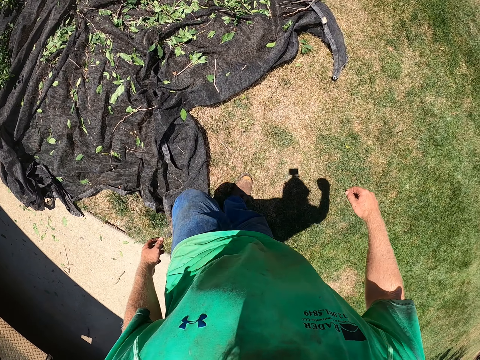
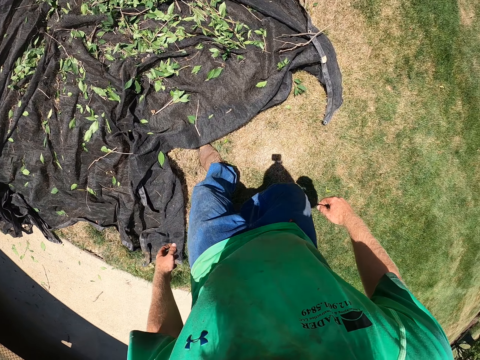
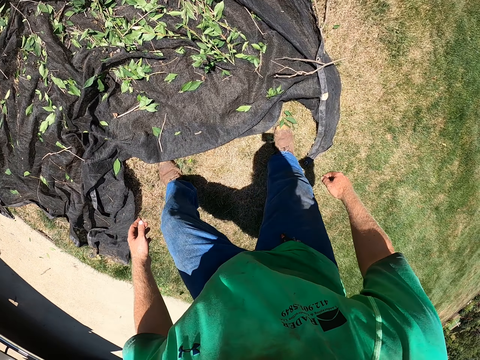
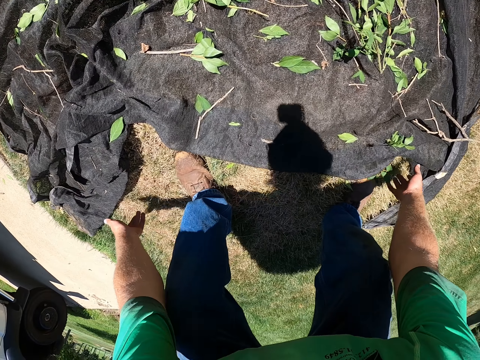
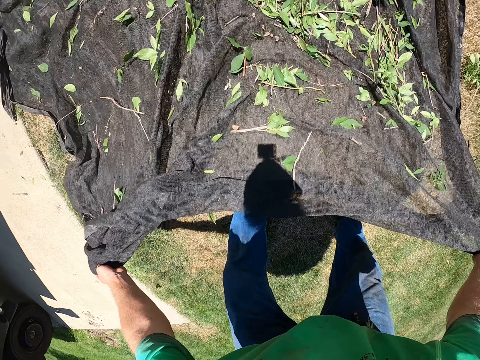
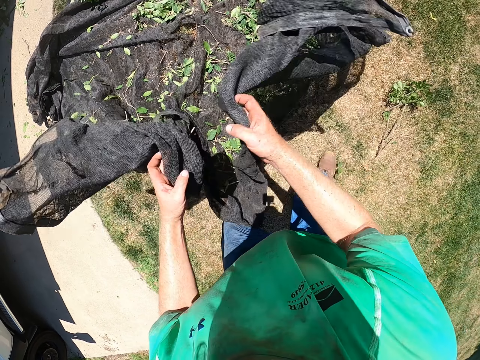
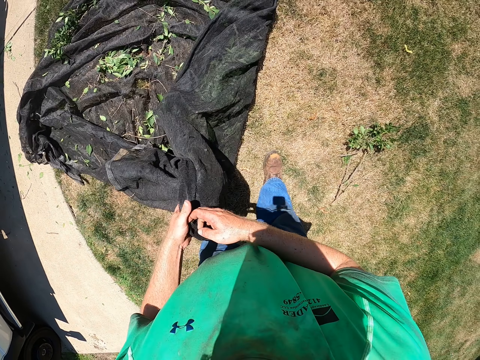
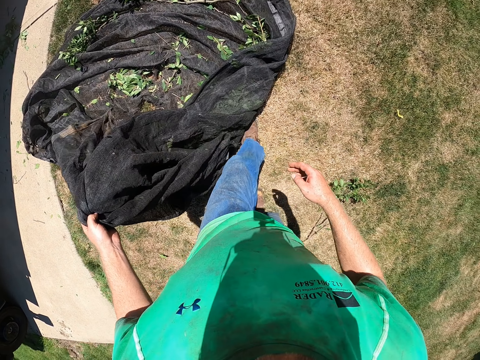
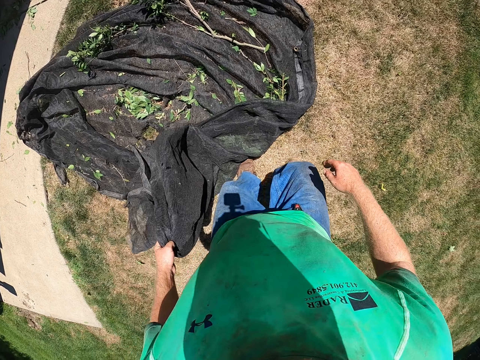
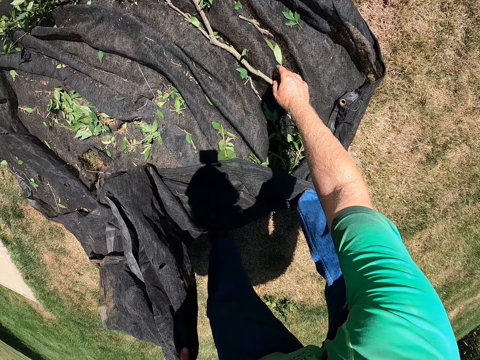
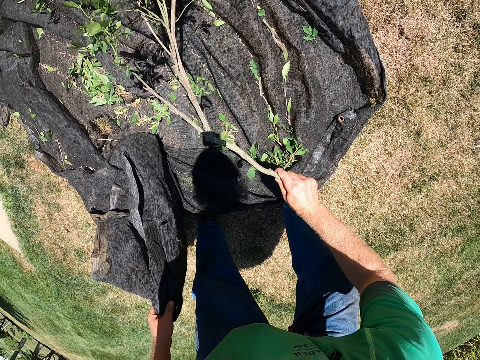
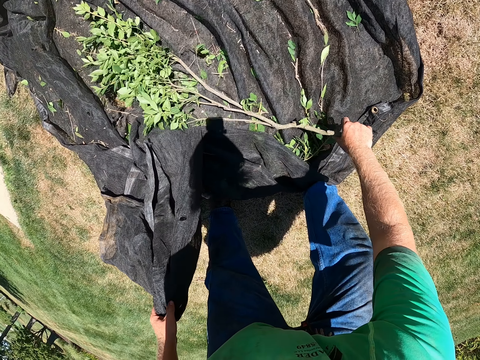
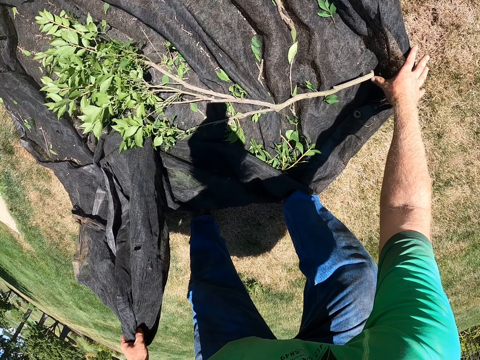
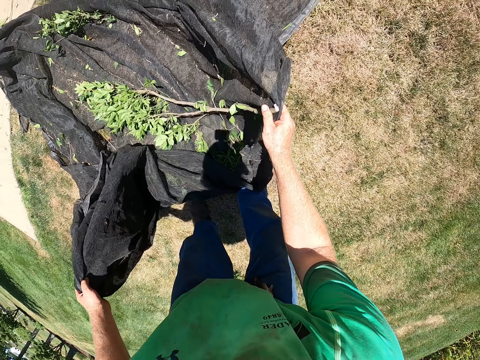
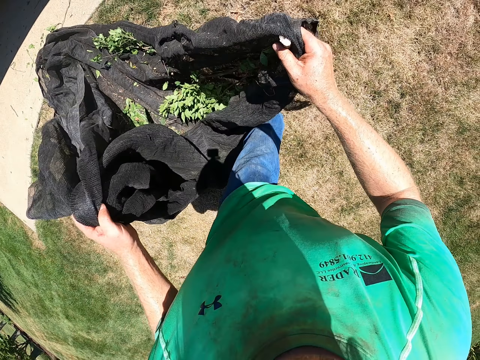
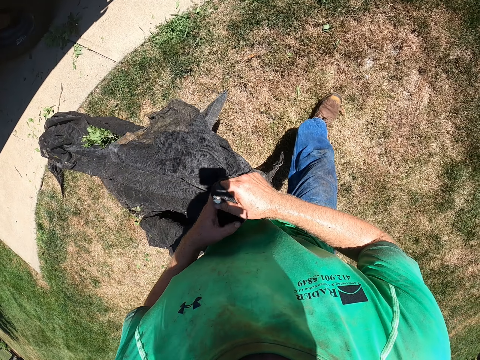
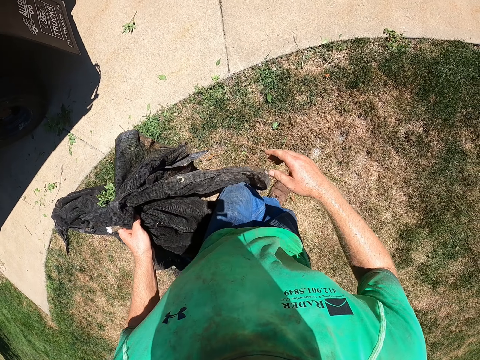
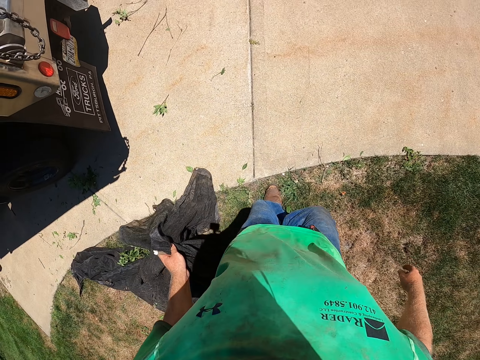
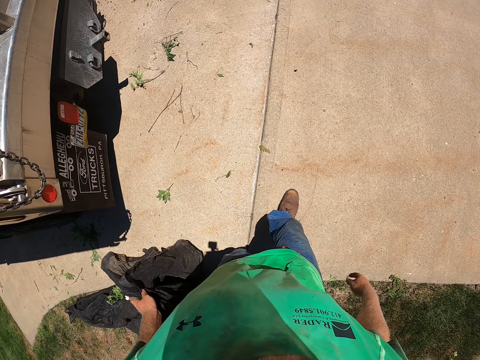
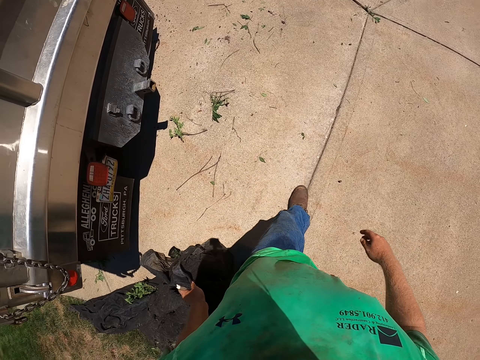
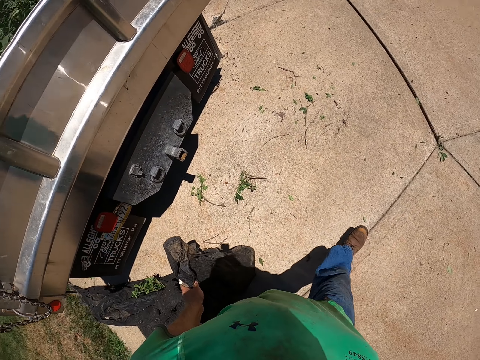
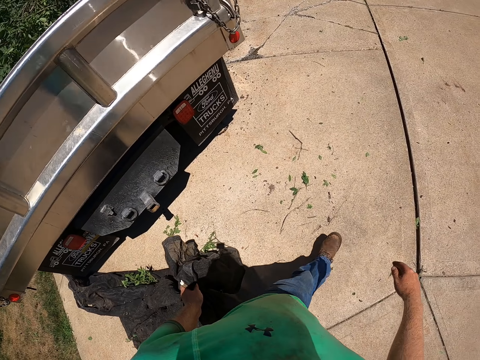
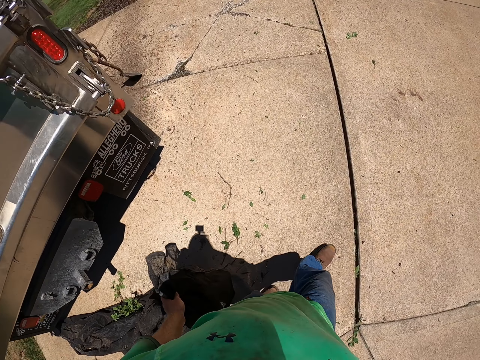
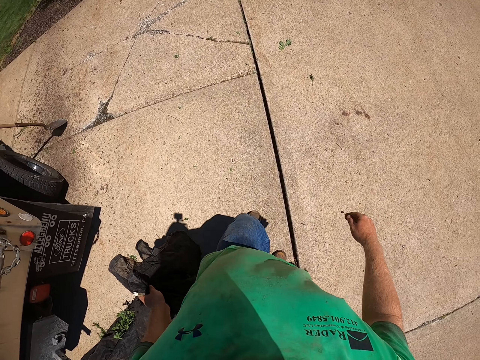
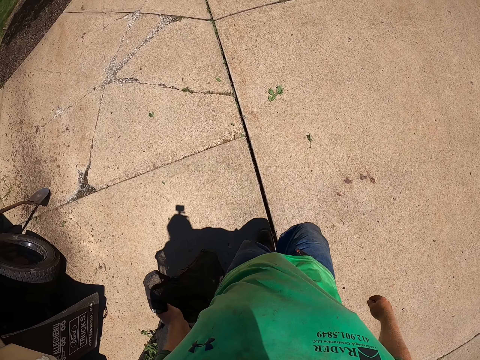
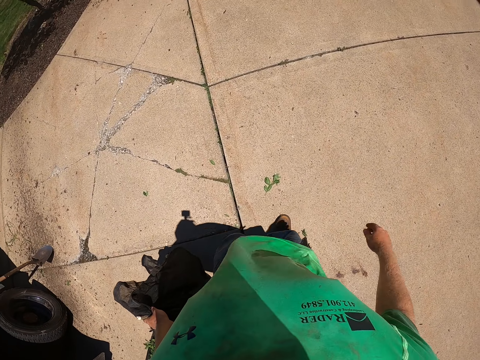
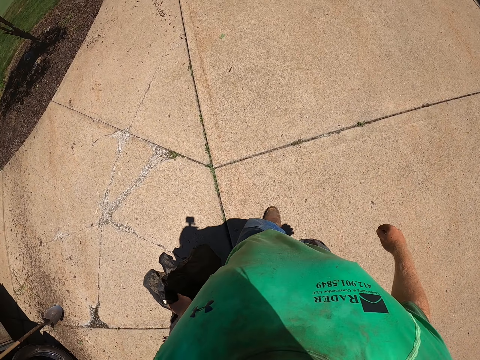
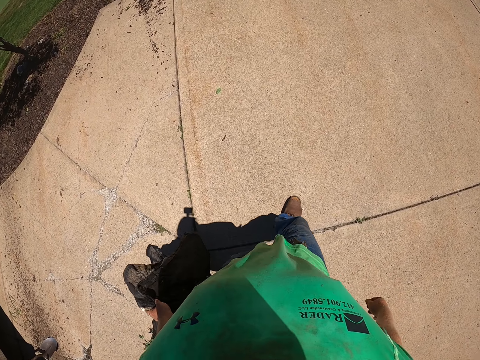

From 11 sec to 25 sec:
The camera wearer picks up the cloth or net on the ground. He carries the net from the floor with both hands, and folds the net in both hands together on the ground. He adjusts a stick on the net with his right hand. He carries the net from the floor with his right hand, and folds the net in both hands together. He walks to a field. He drags the cloth on the ground.

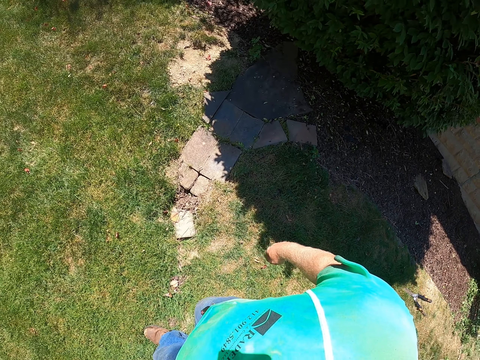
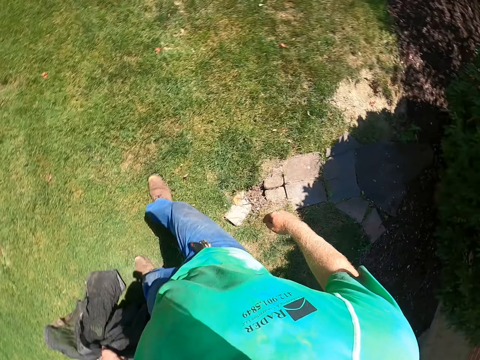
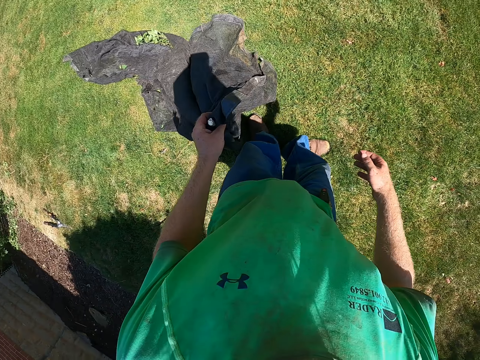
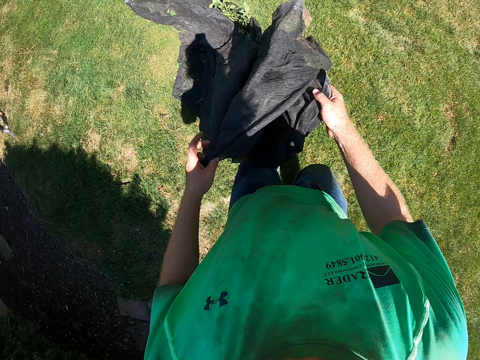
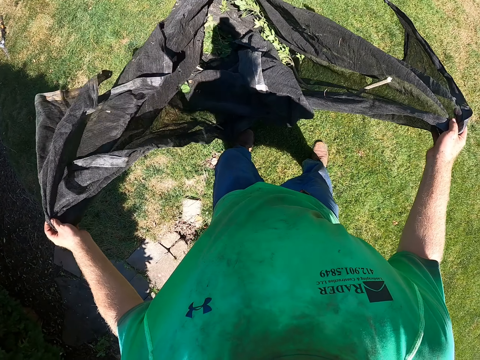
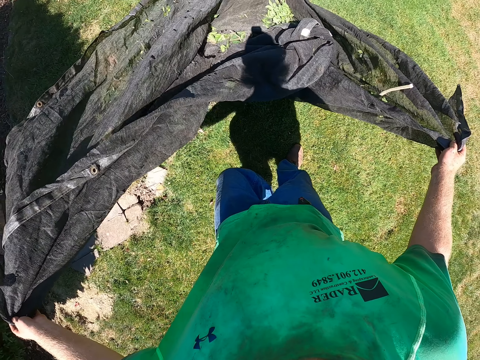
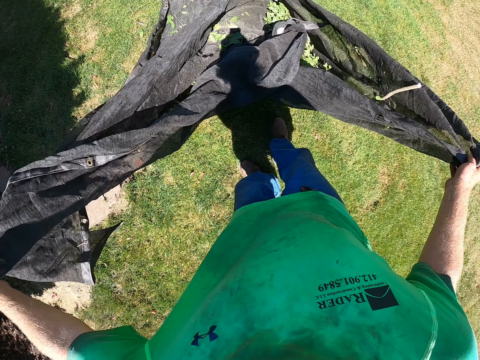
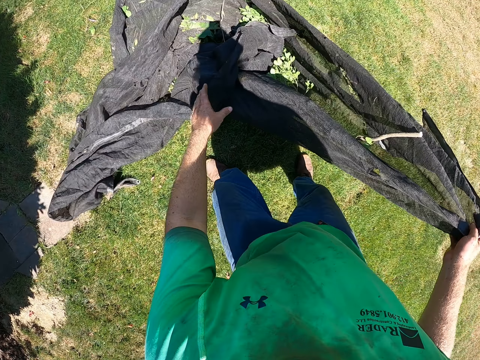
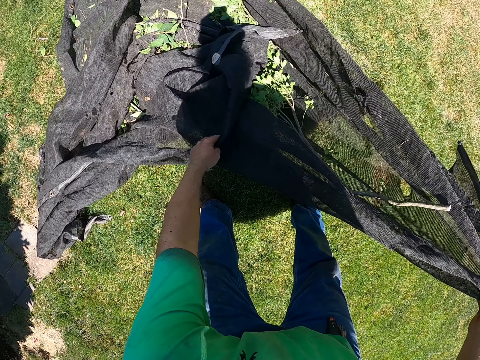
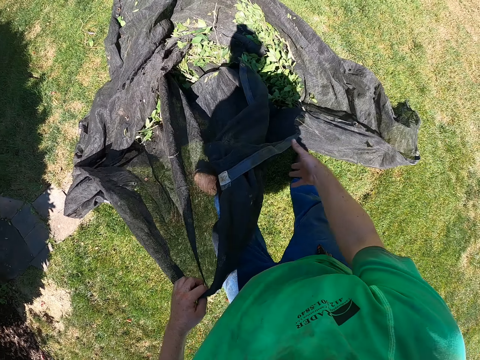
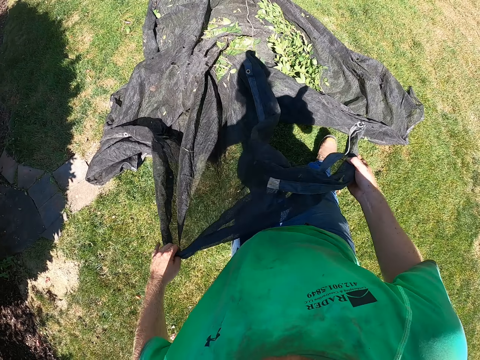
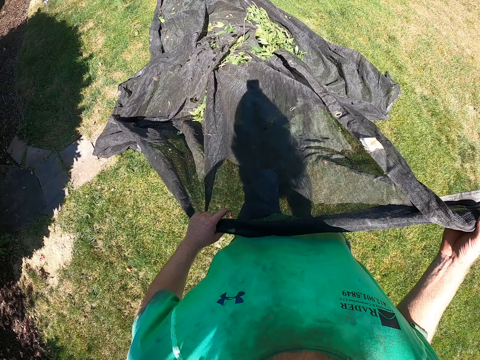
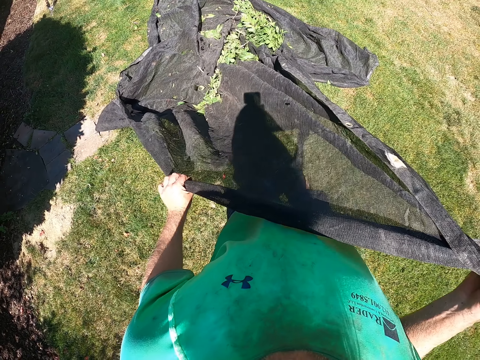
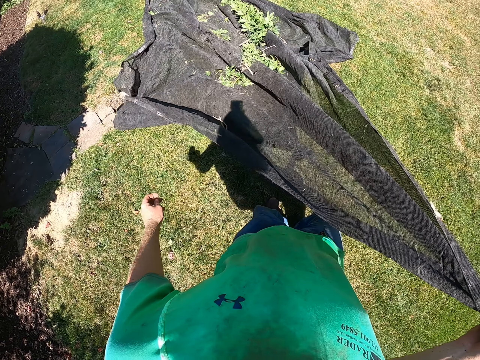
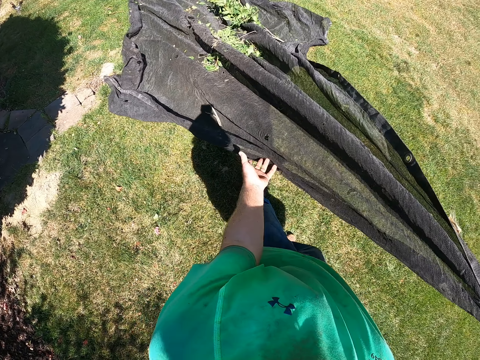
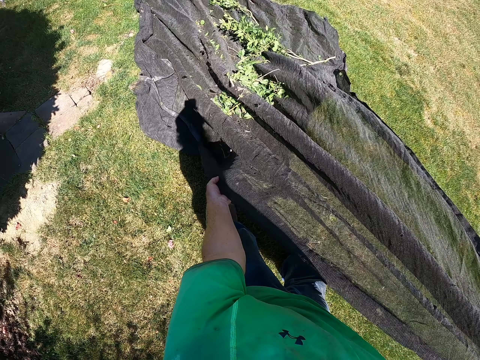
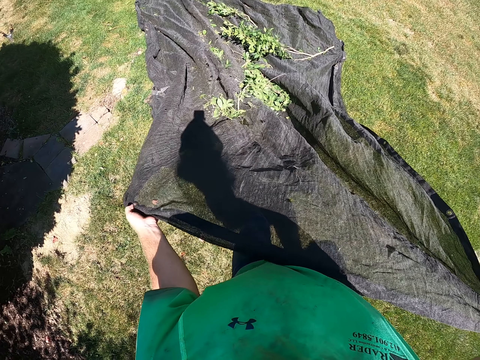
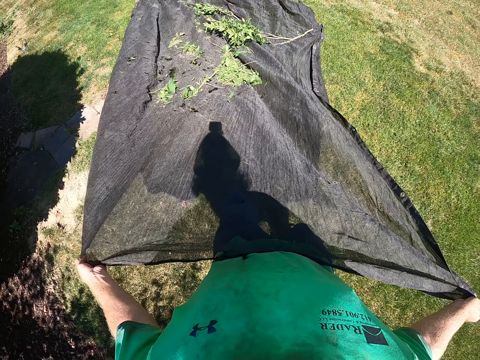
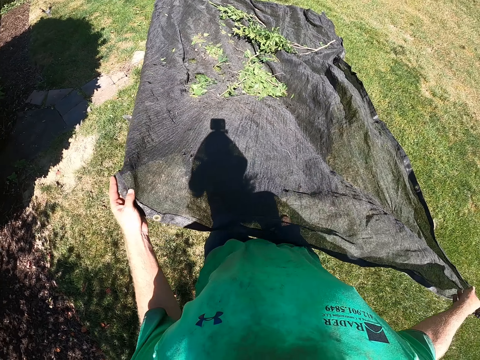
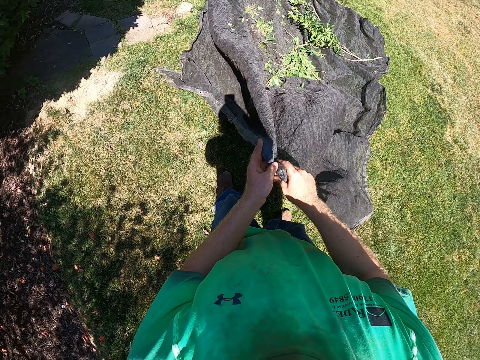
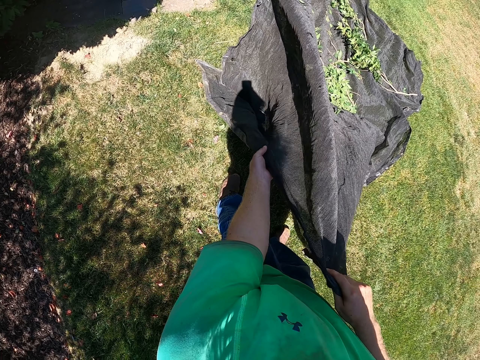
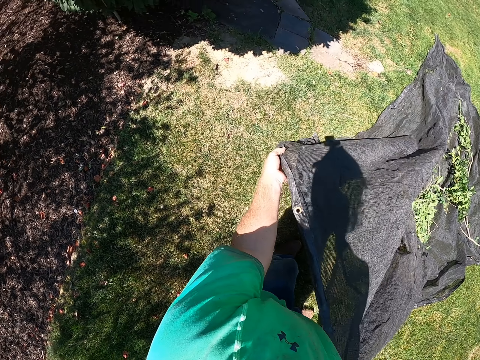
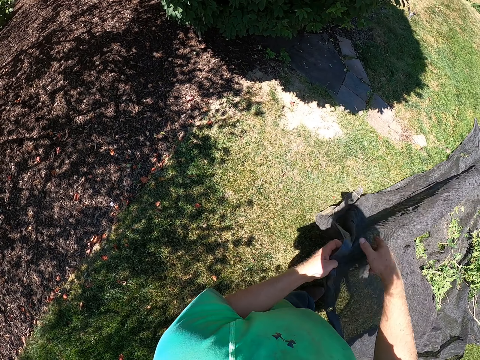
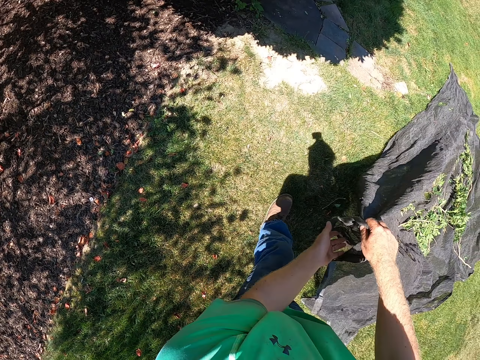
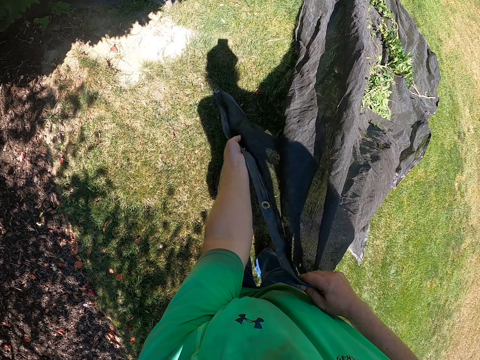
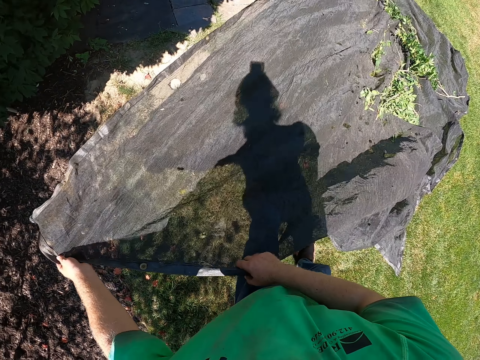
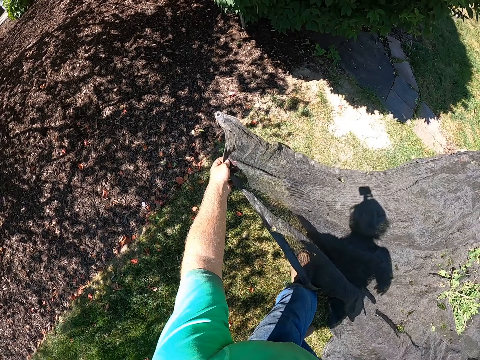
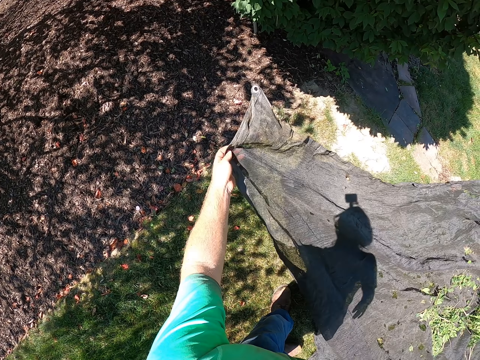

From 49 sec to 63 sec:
The camera wearer spreads the net in both his hands on the floor. He adjusts the net on the floor with both hands.
